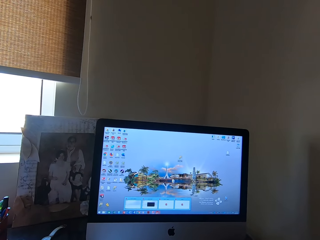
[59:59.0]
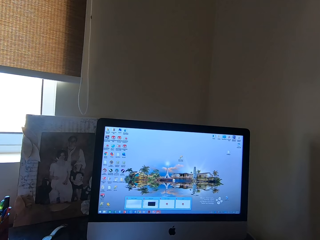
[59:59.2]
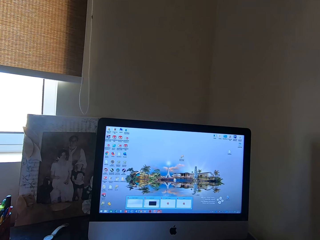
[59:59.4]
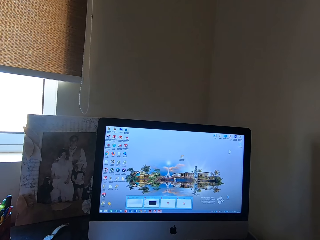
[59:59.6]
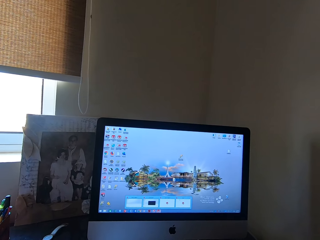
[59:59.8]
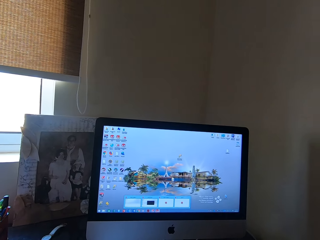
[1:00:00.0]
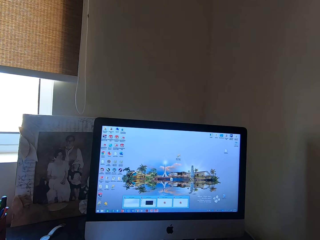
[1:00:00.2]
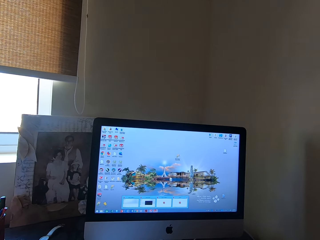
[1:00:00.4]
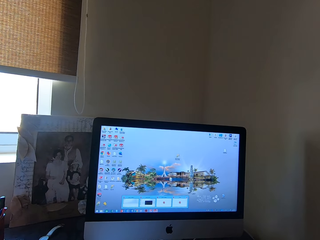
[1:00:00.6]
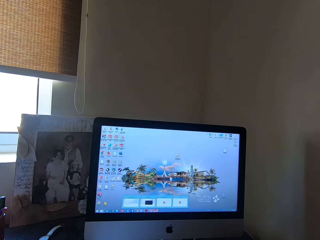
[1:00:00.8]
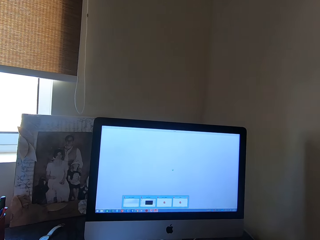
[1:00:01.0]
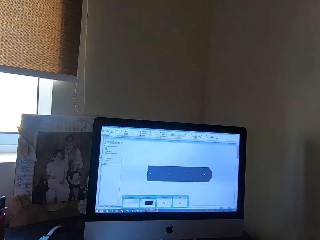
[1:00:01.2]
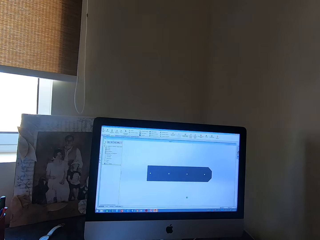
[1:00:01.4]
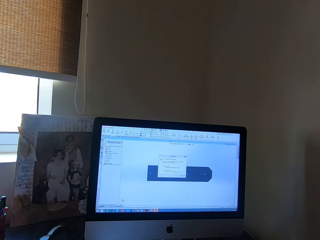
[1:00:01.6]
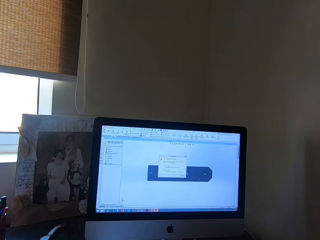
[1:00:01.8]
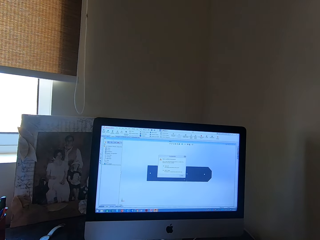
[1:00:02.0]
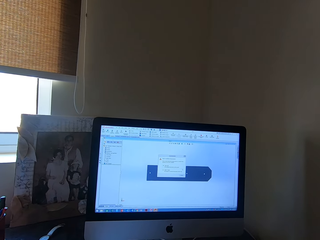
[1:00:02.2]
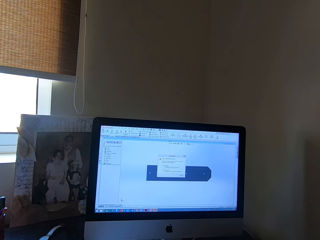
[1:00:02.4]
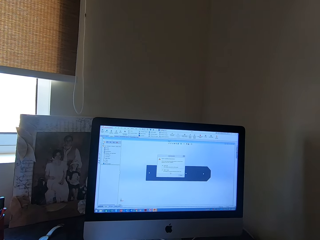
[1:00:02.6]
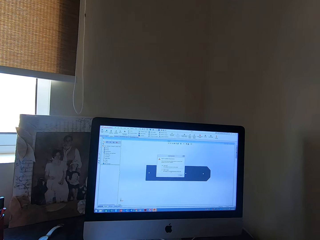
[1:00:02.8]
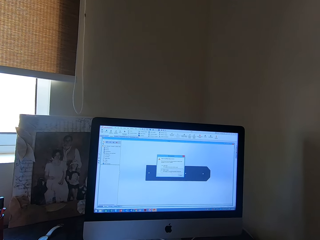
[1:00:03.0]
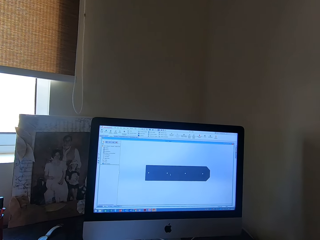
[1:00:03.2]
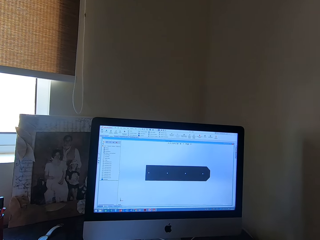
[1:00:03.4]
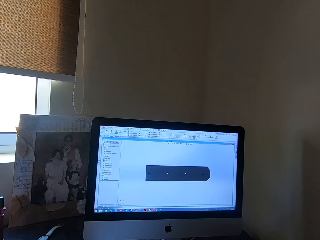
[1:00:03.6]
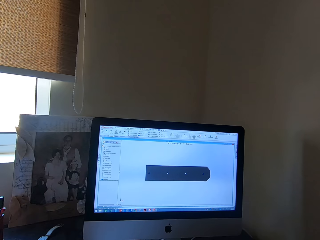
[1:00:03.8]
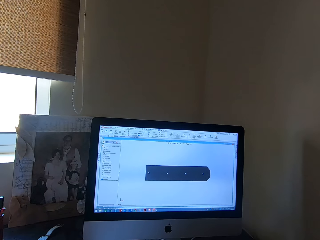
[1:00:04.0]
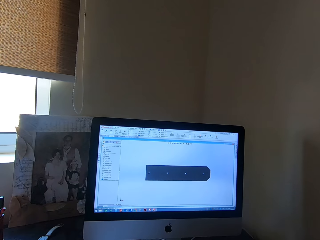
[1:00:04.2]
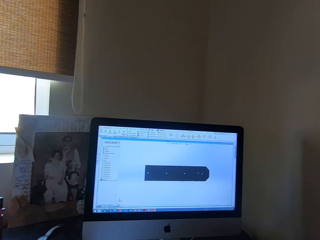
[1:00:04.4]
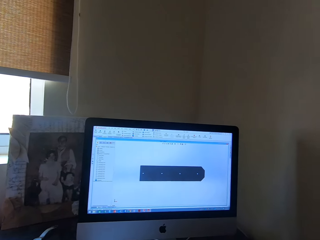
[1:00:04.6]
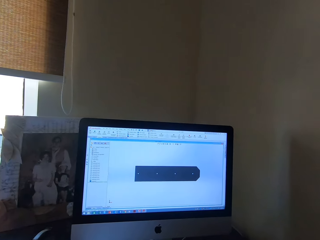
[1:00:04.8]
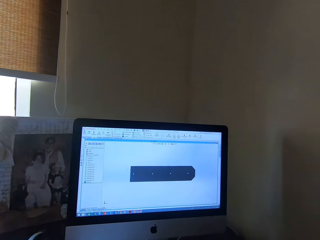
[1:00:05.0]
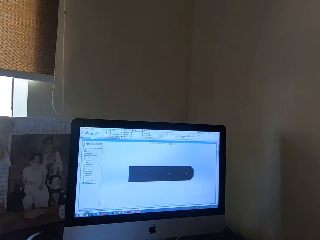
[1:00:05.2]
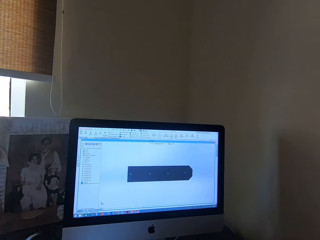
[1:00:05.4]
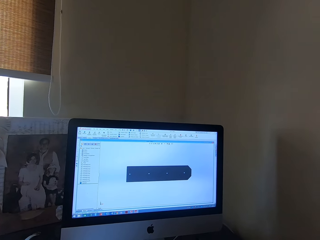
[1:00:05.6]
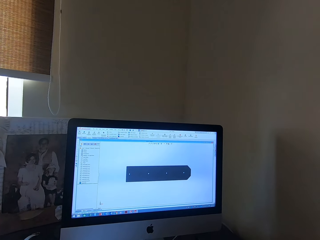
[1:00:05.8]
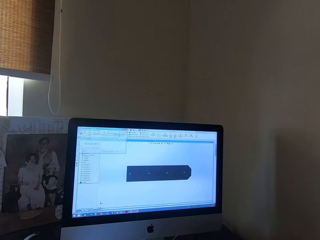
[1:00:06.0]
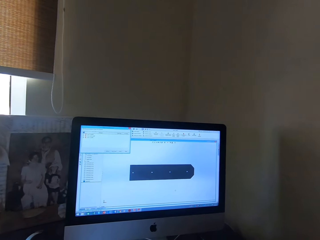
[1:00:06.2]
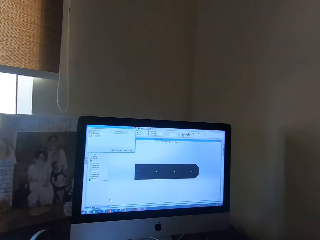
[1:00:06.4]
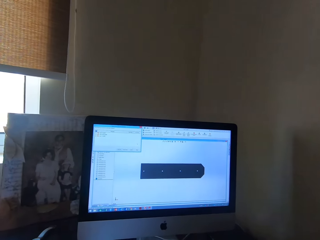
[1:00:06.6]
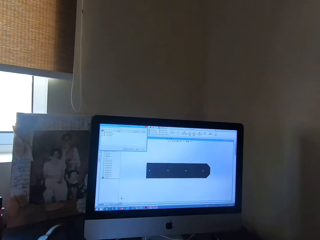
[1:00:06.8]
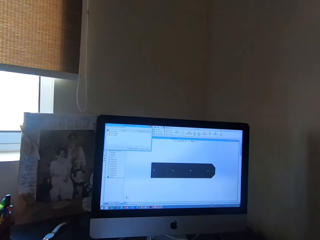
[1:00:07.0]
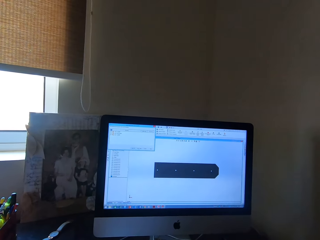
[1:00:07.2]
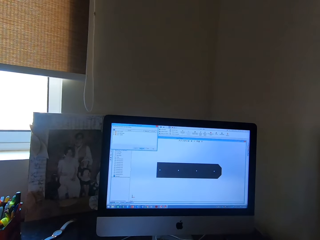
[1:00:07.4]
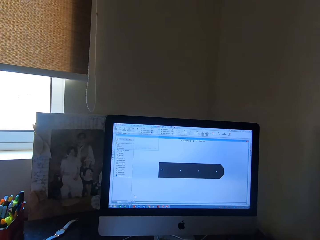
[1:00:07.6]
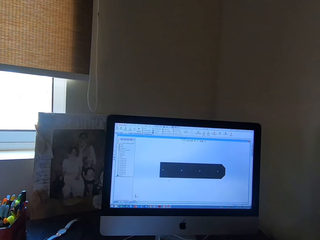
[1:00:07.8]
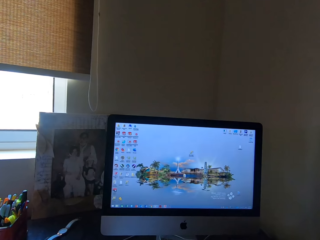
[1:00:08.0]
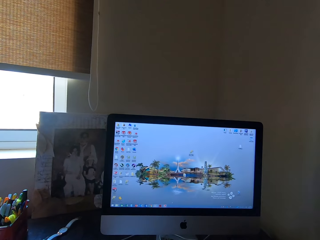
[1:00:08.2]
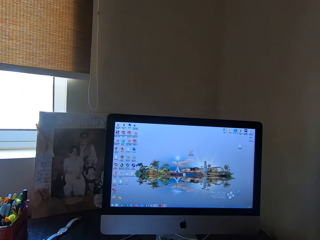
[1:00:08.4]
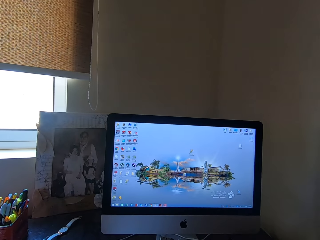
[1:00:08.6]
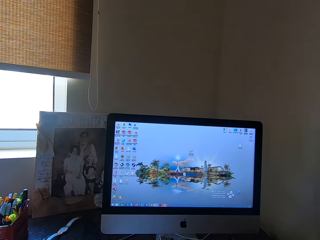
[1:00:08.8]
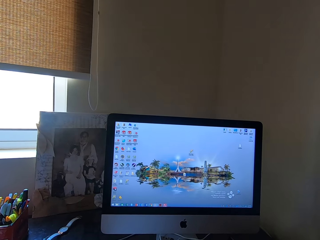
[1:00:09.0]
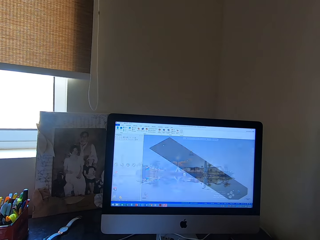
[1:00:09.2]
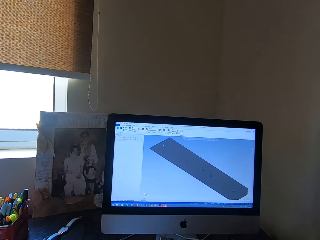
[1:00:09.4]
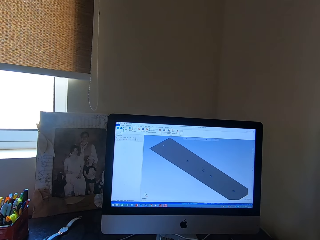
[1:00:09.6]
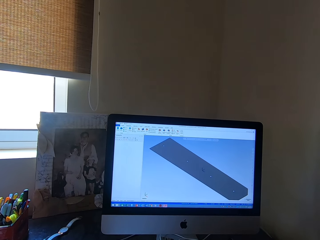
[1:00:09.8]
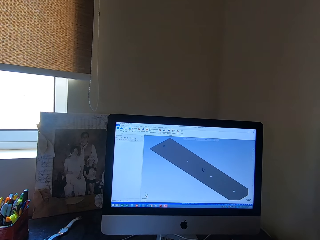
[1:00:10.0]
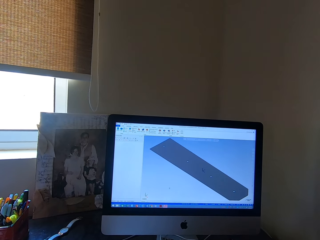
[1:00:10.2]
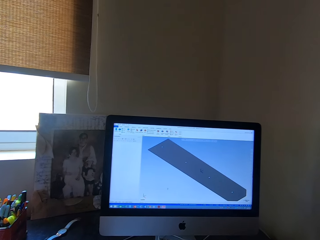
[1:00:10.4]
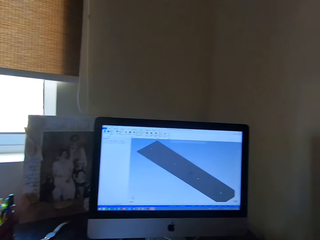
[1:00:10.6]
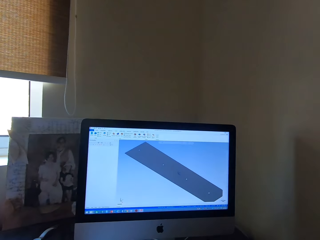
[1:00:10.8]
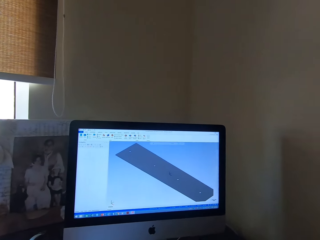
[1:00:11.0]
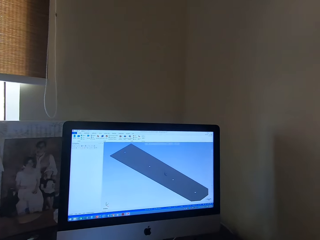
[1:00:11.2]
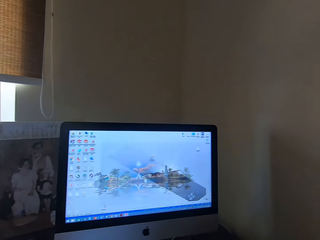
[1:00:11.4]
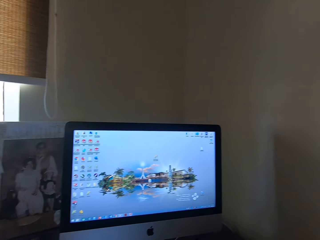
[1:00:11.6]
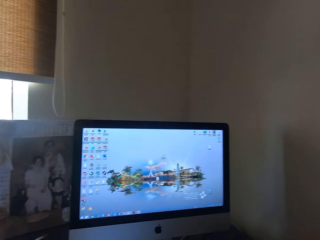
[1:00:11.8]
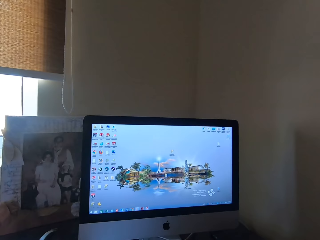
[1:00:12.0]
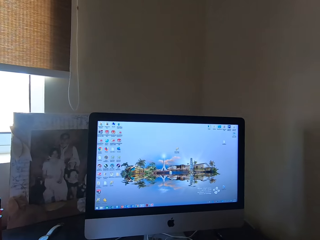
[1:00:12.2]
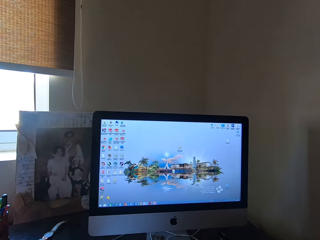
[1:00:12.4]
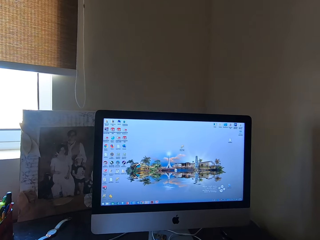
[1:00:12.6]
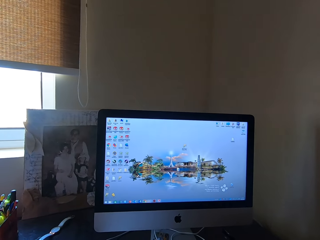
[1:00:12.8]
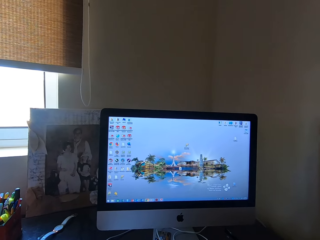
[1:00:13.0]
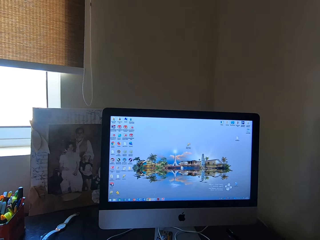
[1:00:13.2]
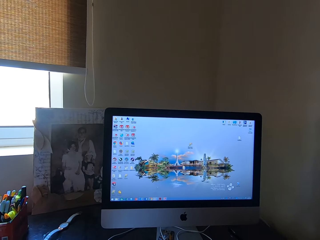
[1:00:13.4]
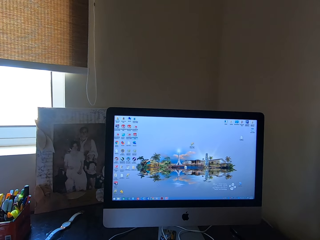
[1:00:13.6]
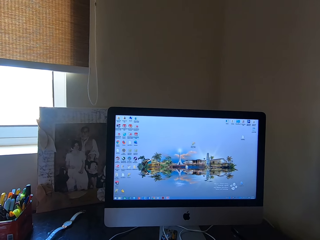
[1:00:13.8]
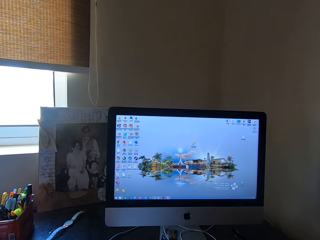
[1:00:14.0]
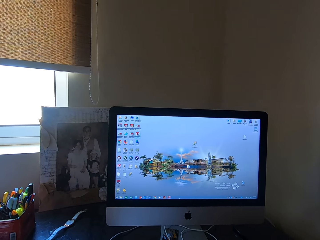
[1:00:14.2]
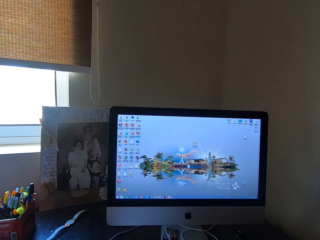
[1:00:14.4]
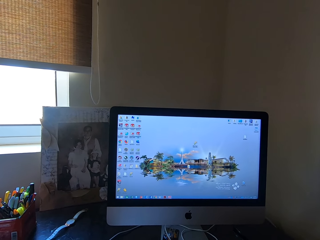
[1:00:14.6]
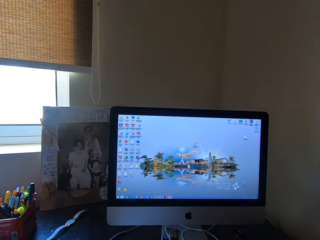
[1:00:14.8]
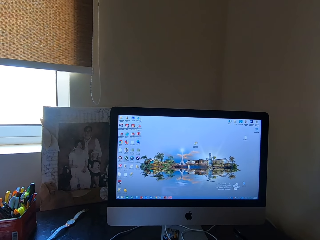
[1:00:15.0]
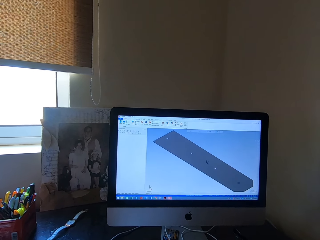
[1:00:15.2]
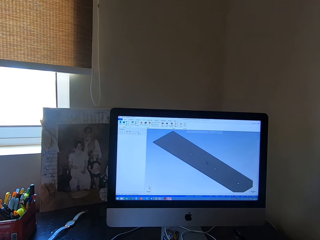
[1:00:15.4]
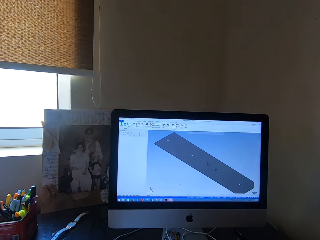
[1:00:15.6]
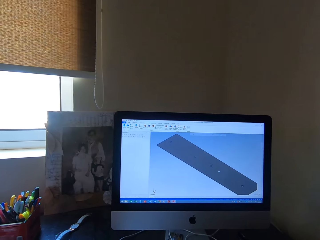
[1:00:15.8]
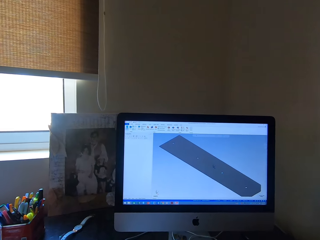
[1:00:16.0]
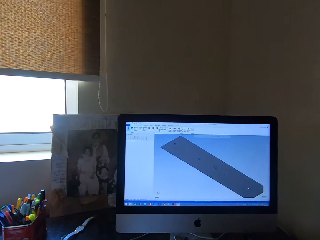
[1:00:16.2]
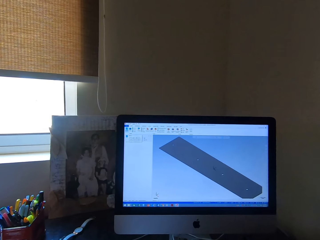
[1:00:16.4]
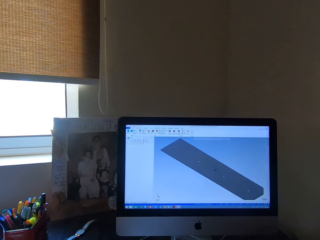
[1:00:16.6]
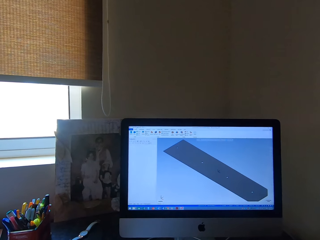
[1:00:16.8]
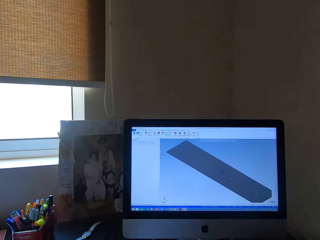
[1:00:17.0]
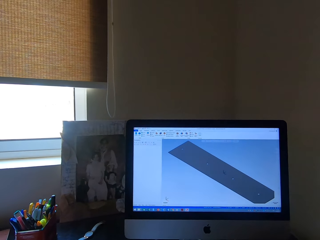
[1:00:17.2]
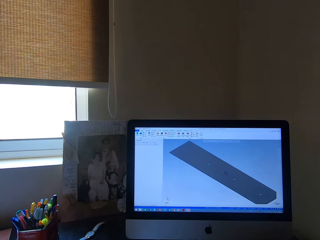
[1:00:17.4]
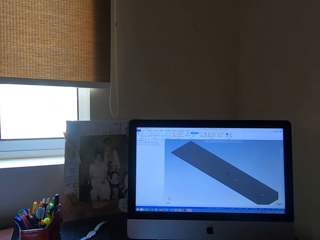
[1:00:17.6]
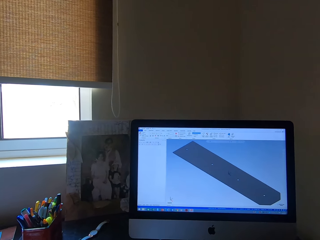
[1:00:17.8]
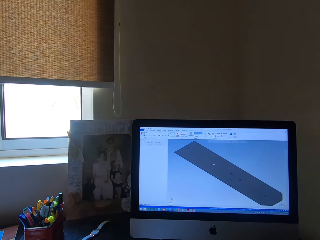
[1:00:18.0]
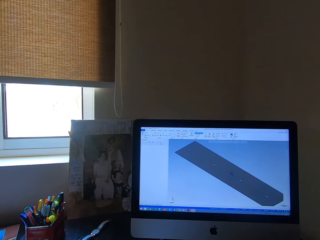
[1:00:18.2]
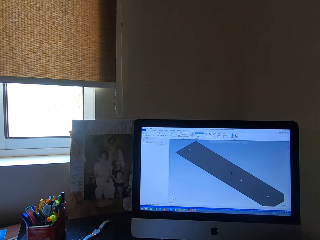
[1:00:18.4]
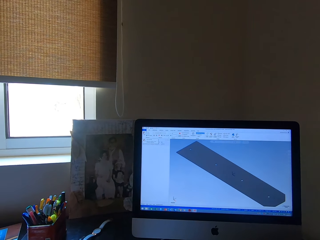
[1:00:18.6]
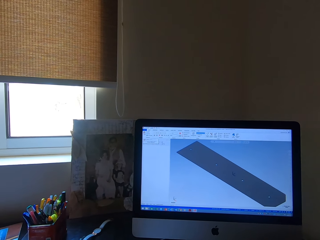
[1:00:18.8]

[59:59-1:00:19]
The camera wearer clicks on a mouse. They click on the mouse again.

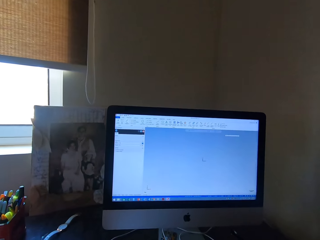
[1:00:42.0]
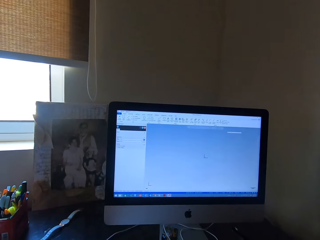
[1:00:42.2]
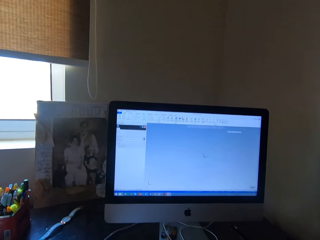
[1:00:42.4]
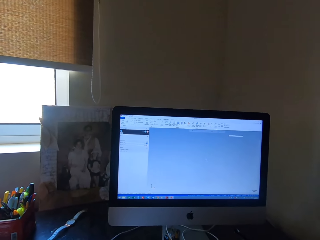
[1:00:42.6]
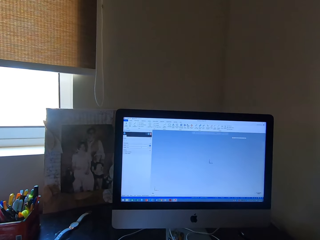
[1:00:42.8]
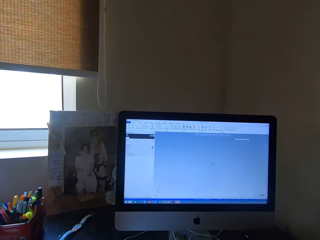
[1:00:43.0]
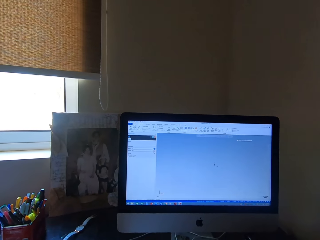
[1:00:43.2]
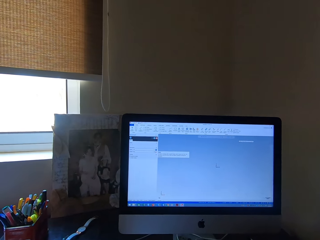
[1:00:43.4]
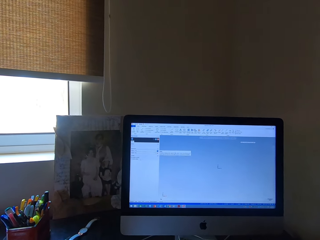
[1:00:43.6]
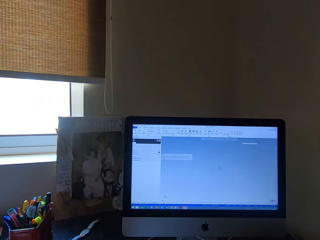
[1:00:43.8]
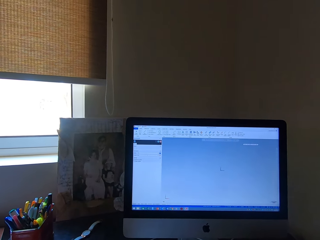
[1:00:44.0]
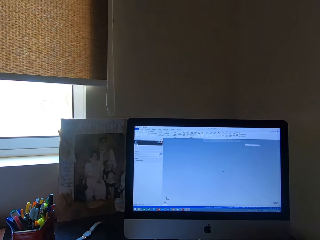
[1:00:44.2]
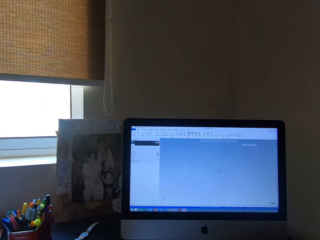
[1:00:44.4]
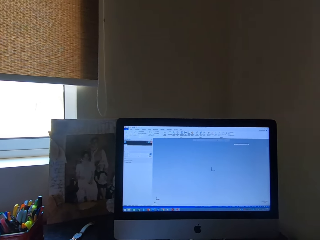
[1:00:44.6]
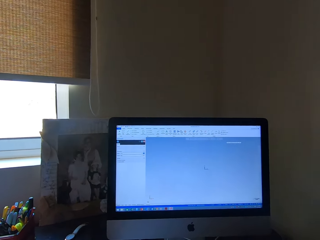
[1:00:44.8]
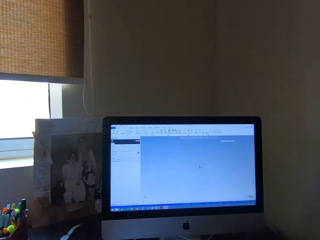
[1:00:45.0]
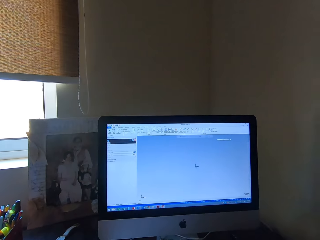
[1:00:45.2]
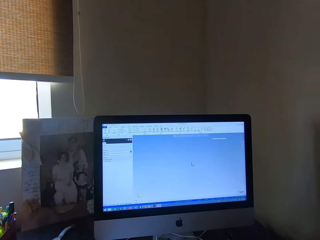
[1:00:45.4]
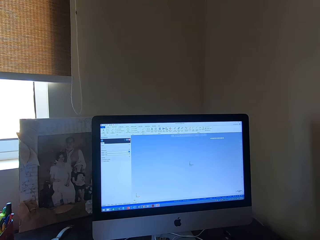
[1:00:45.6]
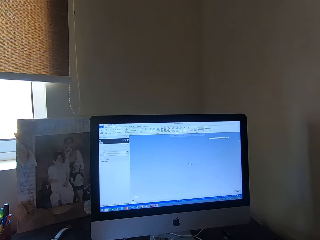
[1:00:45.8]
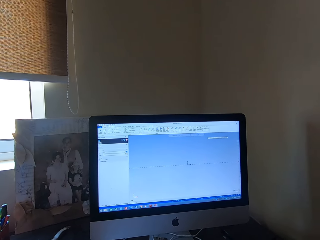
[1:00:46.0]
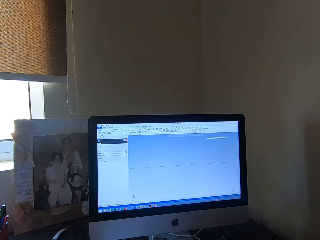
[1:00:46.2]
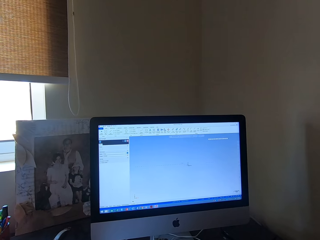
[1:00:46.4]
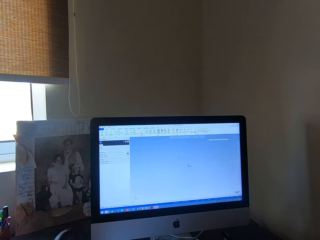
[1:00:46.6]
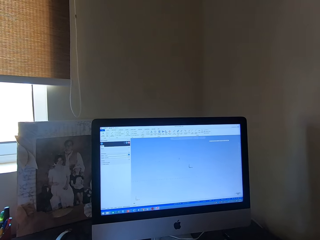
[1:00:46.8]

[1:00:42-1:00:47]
A person converses with the camera wearer. The camera wearer converses with the person. They click on a mouse.
